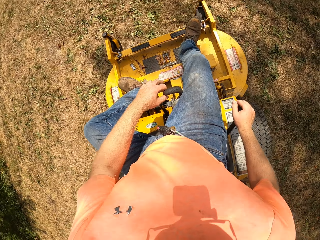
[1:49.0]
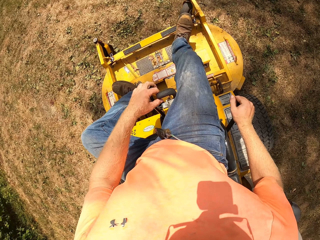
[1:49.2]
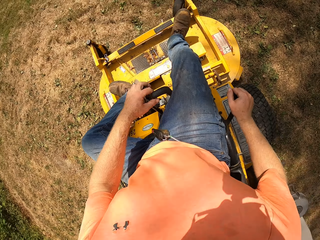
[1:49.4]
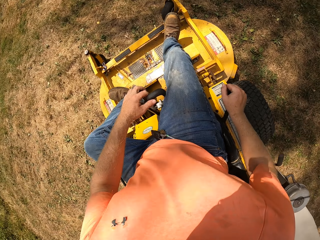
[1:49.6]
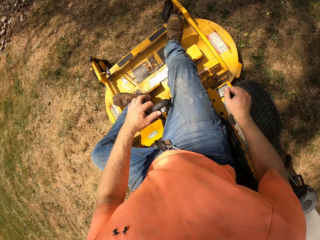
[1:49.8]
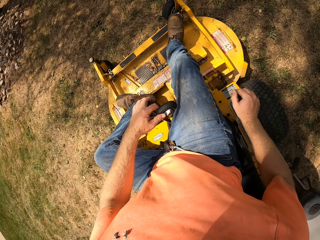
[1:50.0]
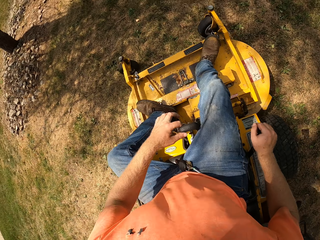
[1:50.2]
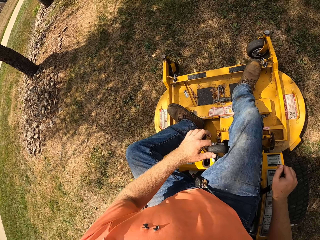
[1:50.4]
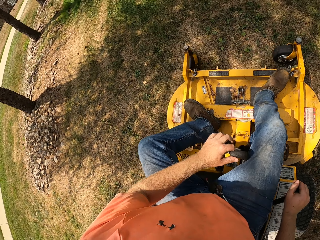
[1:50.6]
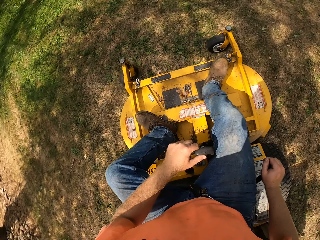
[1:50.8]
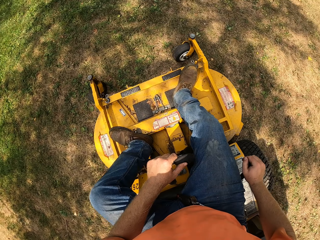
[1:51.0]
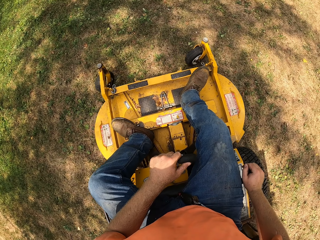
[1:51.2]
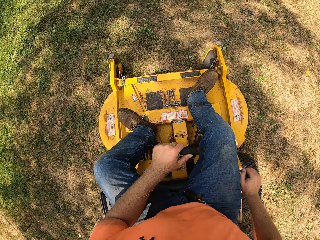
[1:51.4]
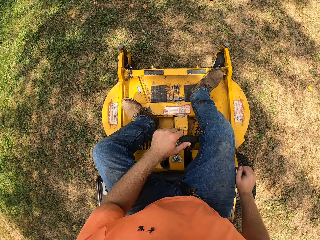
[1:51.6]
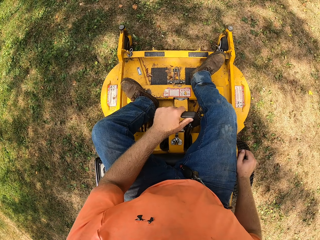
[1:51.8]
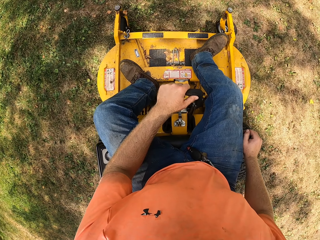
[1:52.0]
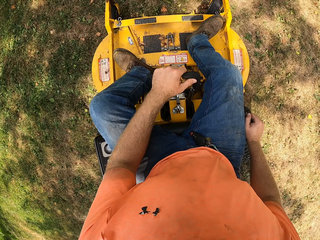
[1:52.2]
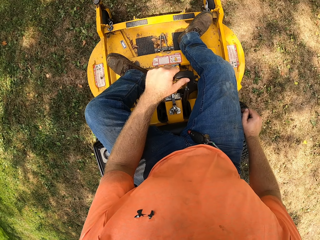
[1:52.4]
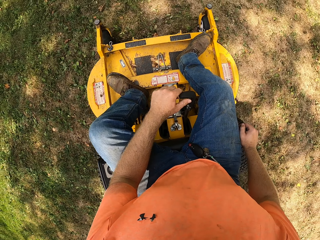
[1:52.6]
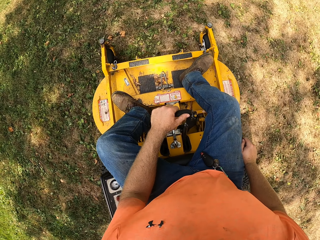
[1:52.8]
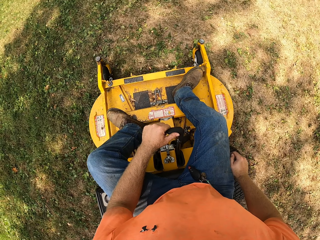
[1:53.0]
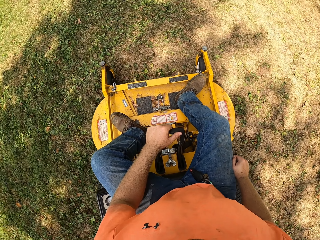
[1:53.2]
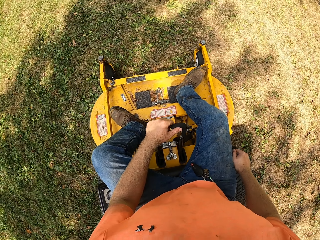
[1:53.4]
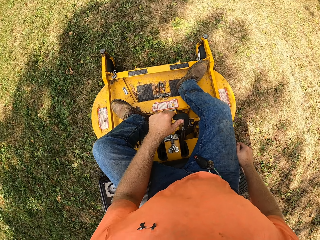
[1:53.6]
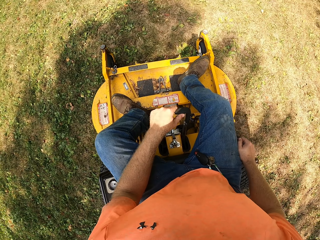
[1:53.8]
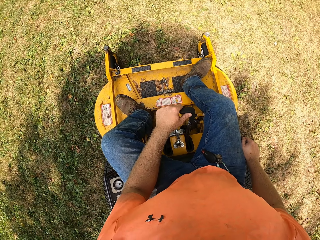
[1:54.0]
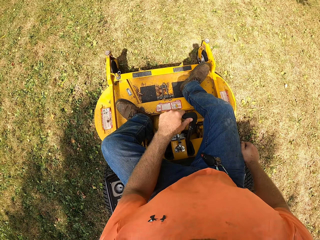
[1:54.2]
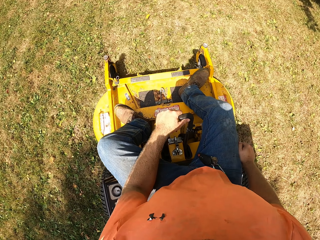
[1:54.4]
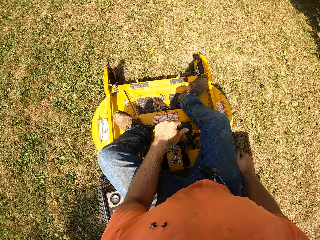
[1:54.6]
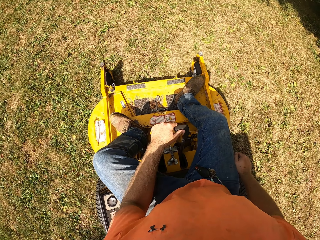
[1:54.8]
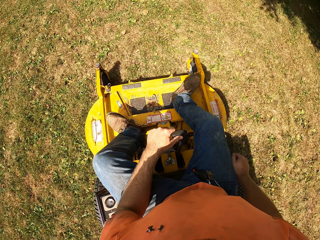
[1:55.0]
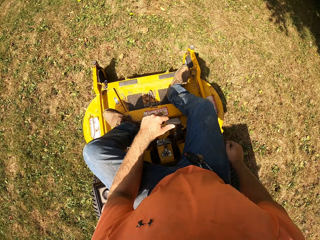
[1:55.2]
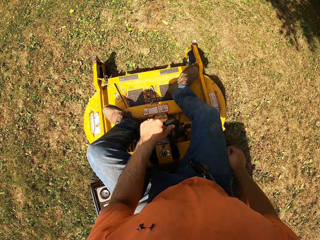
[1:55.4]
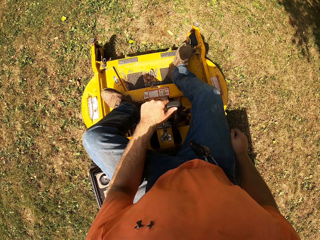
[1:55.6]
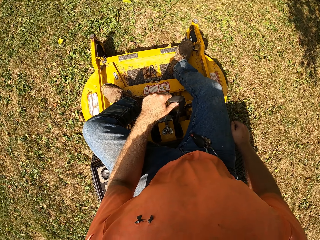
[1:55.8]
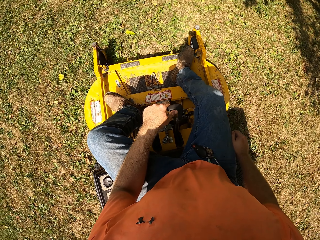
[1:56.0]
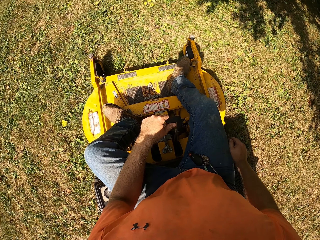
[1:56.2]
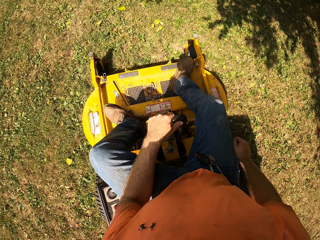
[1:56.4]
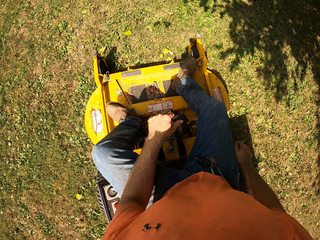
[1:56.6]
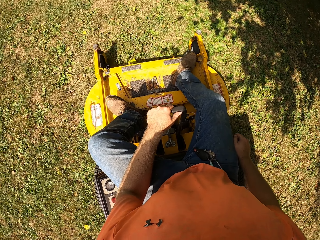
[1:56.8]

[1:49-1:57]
The camera wearer stops the vehicle.

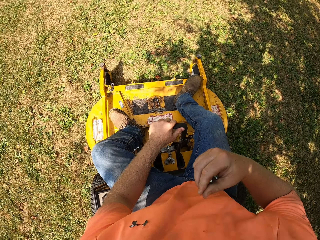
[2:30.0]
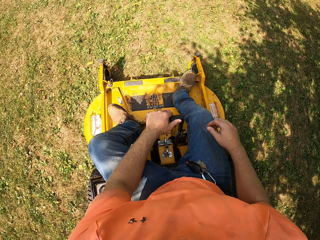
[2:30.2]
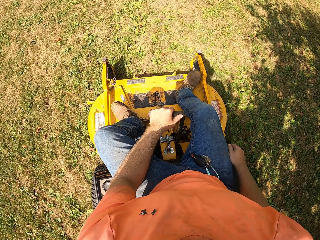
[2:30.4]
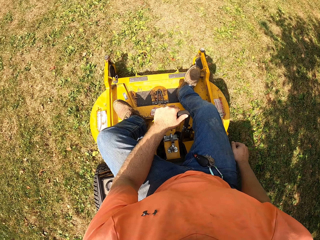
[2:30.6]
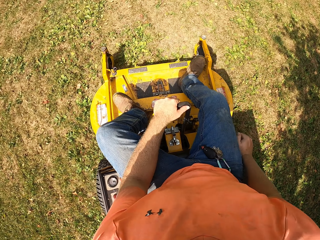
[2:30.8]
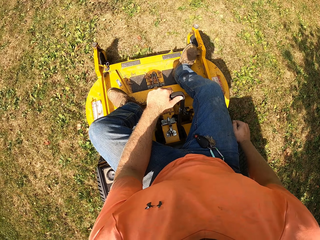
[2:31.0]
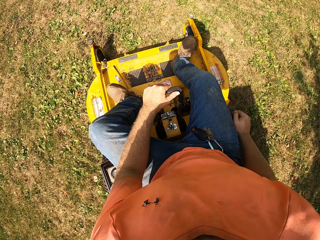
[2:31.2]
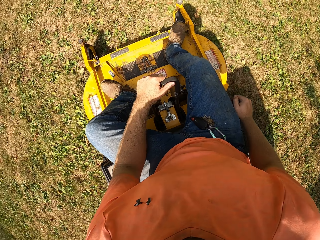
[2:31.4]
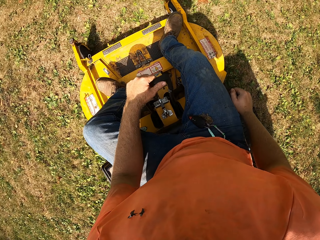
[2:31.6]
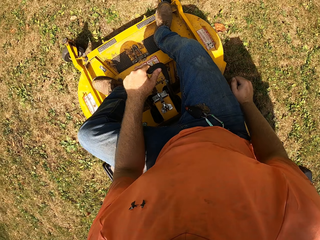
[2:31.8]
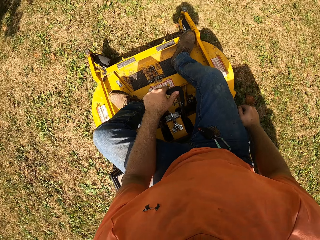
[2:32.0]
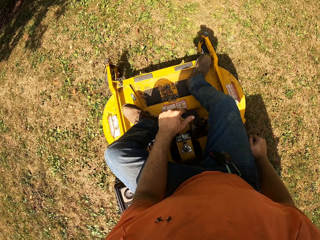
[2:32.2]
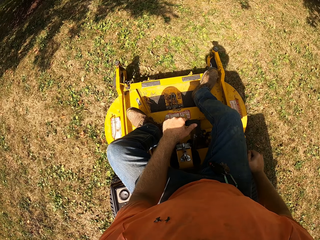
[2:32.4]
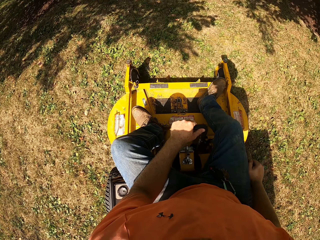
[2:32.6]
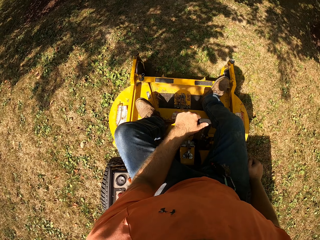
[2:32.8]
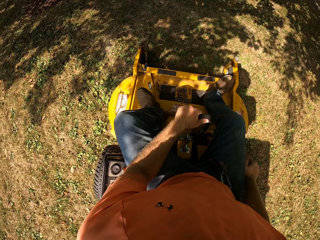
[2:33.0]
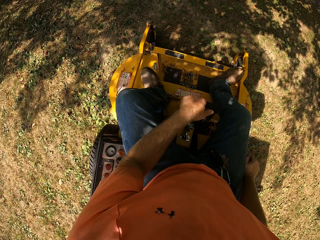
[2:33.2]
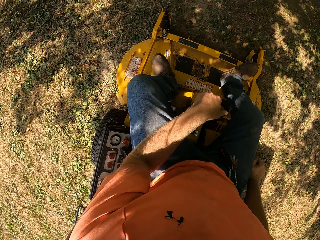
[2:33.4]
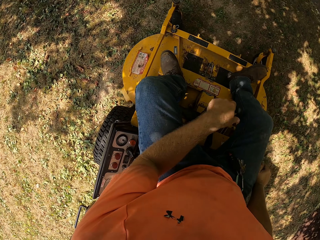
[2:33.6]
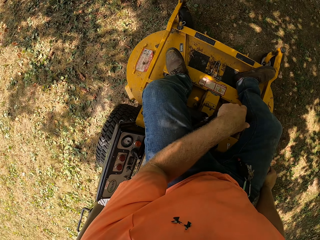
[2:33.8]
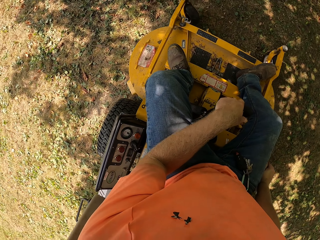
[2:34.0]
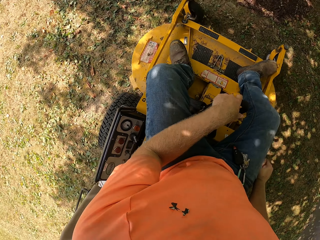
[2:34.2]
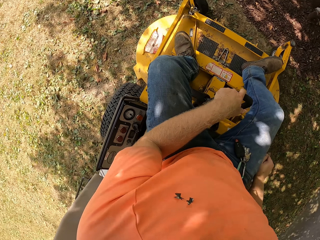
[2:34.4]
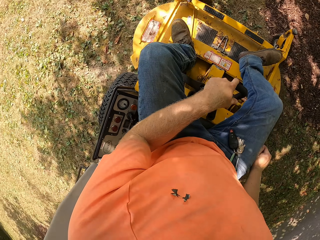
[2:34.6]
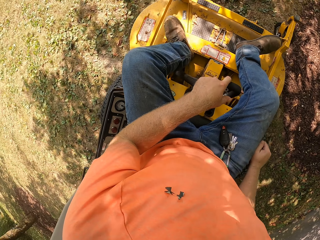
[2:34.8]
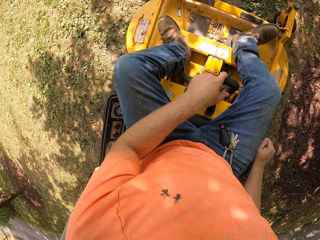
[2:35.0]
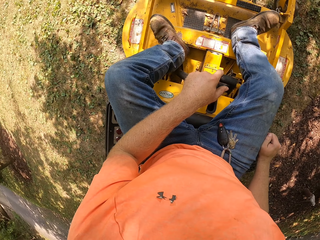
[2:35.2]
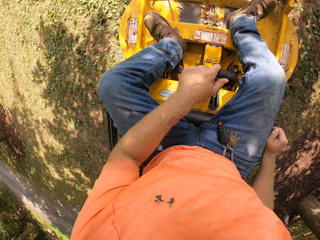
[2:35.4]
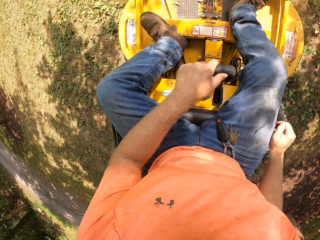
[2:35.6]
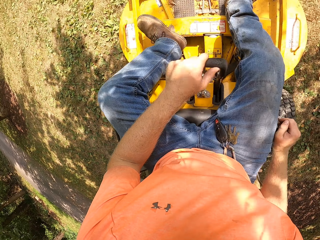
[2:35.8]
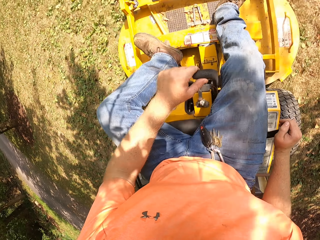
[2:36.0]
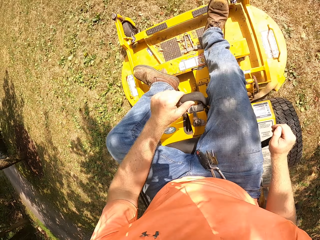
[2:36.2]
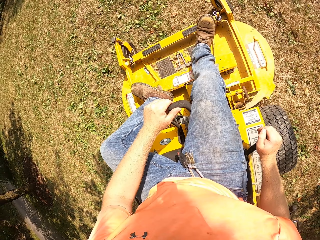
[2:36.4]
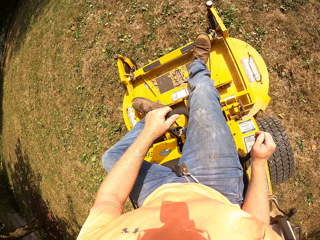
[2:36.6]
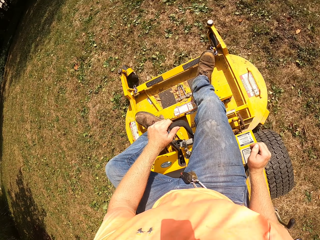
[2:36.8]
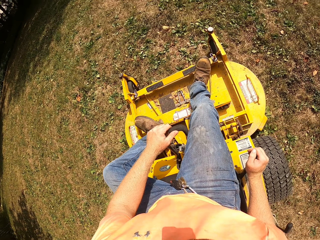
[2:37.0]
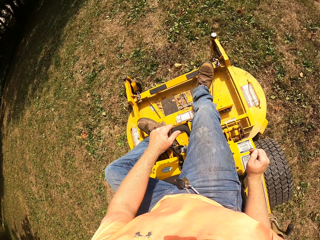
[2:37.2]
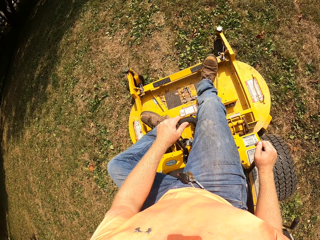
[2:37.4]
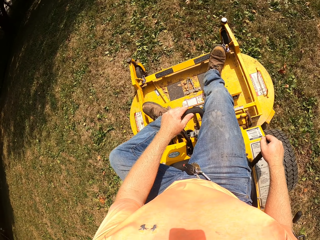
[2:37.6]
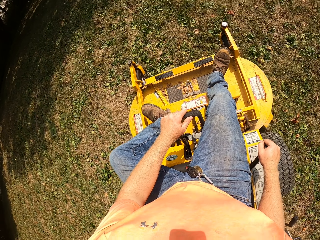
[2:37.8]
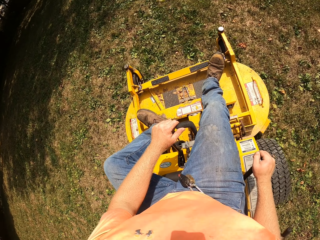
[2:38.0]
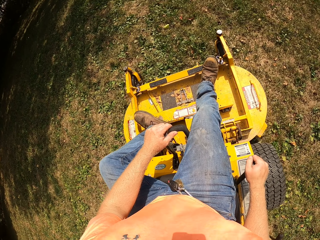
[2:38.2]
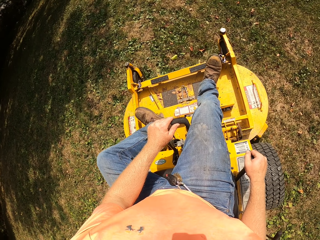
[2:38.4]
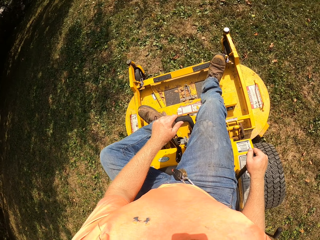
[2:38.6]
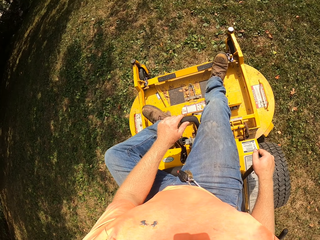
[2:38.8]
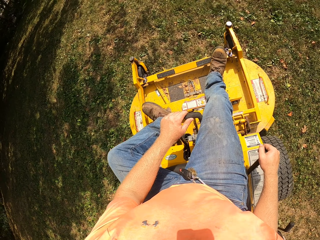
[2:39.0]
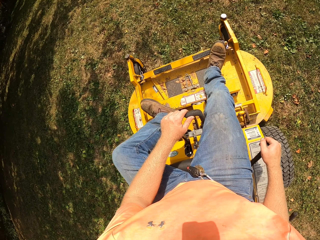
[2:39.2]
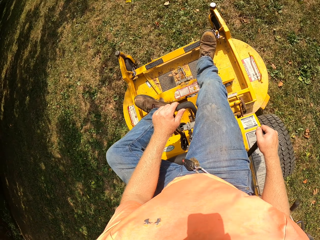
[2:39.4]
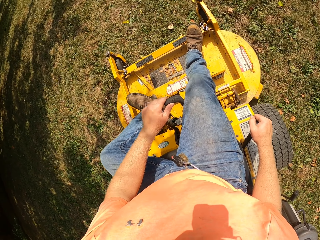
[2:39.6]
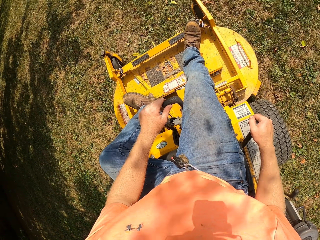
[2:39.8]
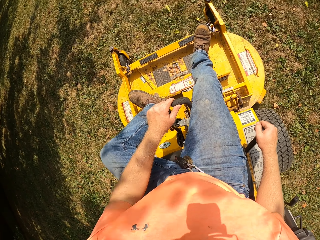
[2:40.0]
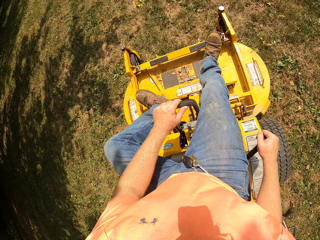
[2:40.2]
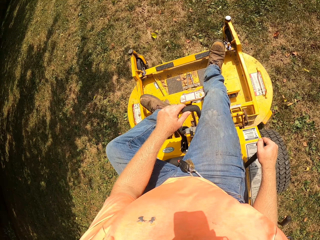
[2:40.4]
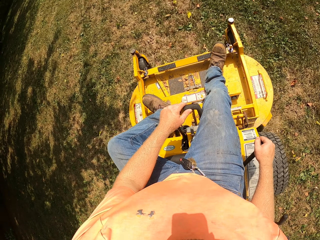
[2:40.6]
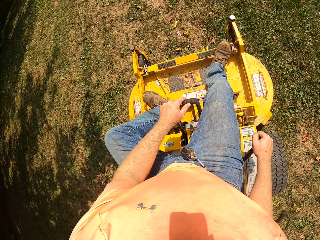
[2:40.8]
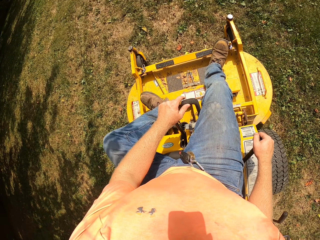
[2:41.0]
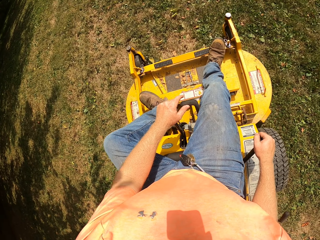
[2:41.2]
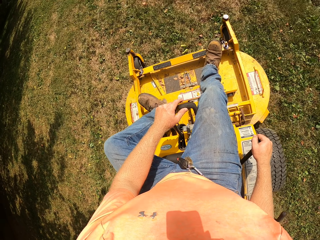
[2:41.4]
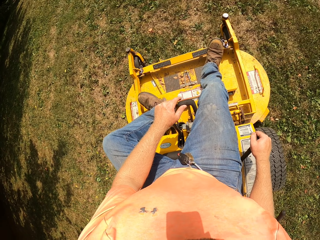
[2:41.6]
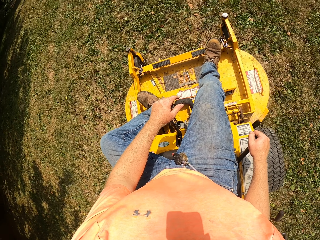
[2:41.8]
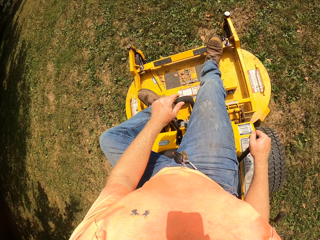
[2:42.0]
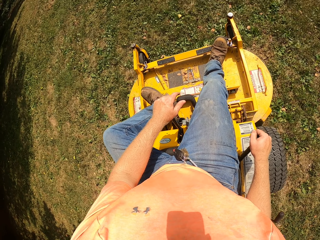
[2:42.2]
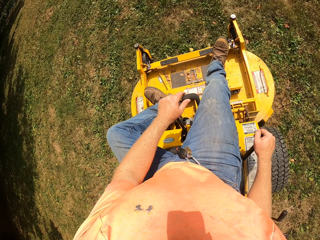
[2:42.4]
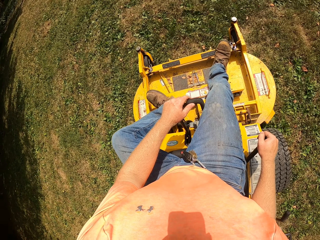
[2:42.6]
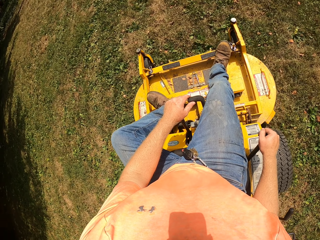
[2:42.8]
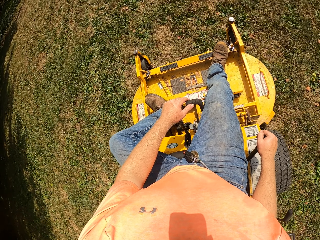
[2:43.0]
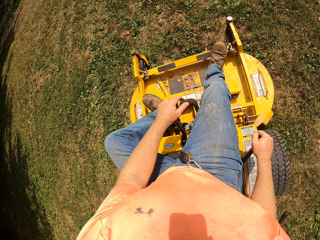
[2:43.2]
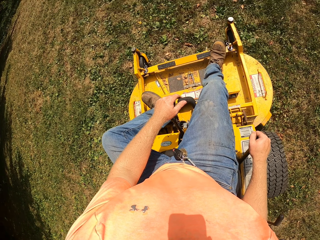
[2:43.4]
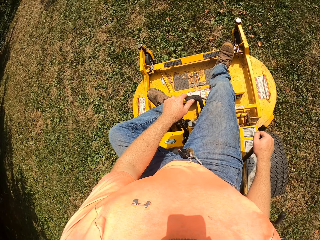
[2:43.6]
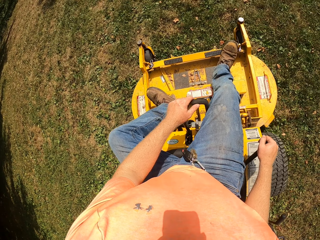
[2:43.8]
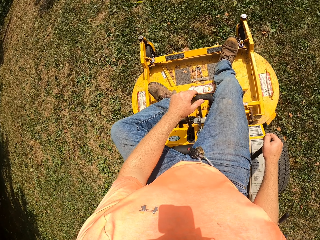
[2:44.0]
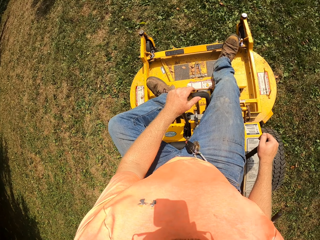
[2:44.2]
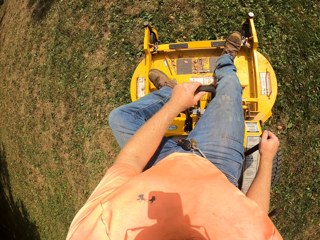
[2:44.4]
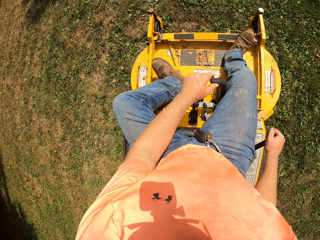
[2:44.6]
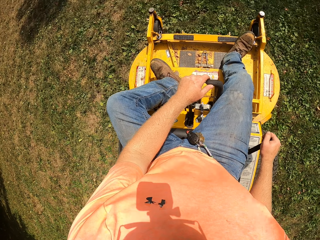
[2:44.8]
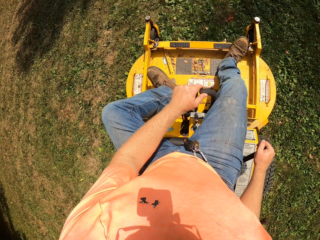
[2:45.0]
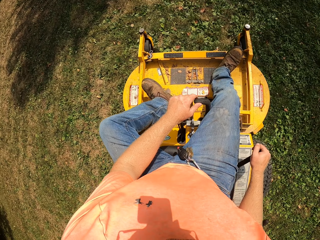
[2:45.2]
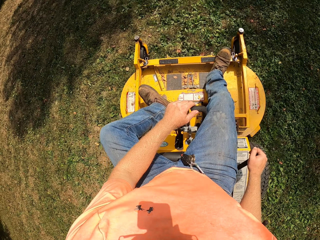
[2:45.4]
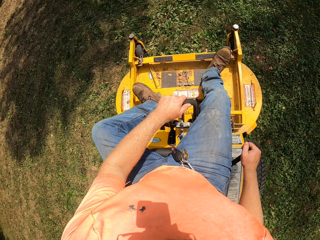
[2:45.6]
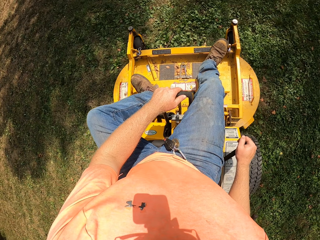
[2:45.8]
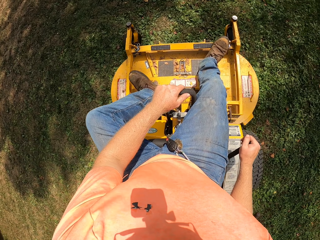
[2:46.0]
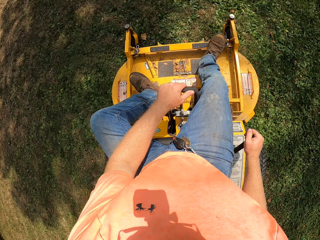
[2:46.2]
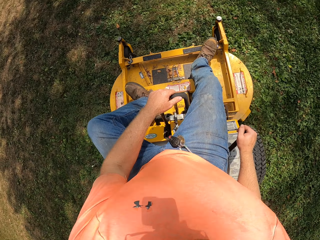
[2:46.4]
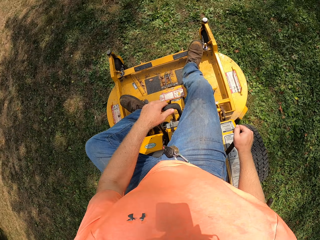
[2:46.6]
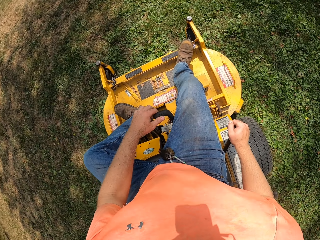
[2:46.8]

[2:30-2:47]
The camera wearer adjusts his t-shirt. He places his right hand on the gear in the zero turn mower.
